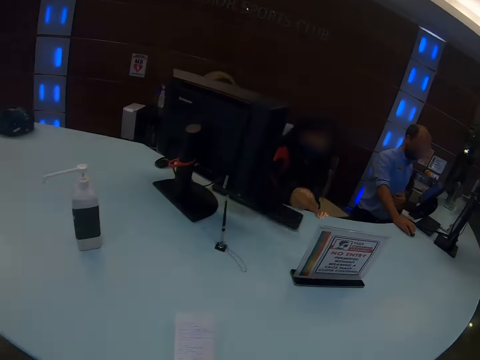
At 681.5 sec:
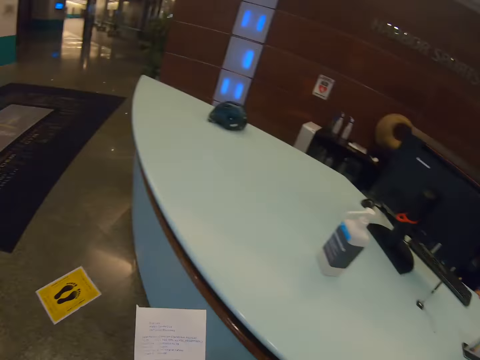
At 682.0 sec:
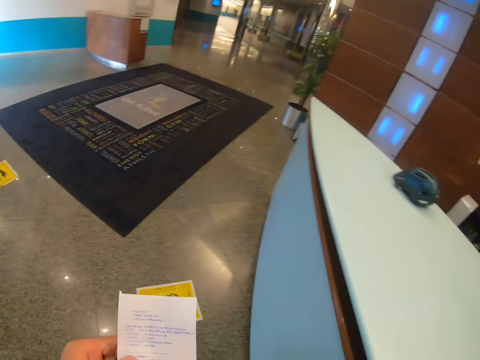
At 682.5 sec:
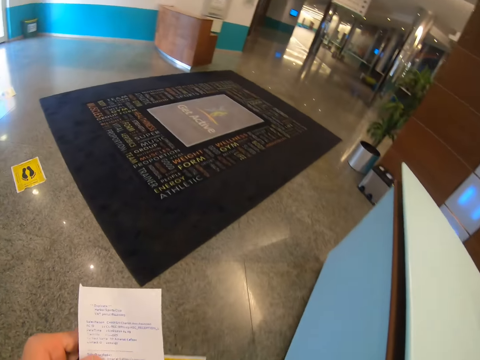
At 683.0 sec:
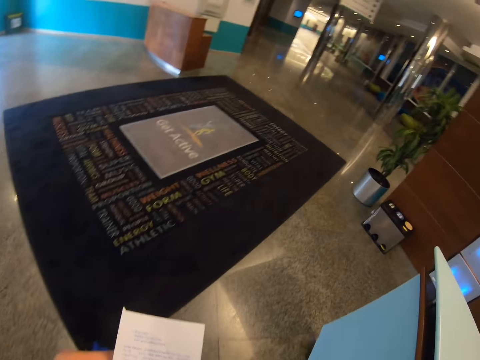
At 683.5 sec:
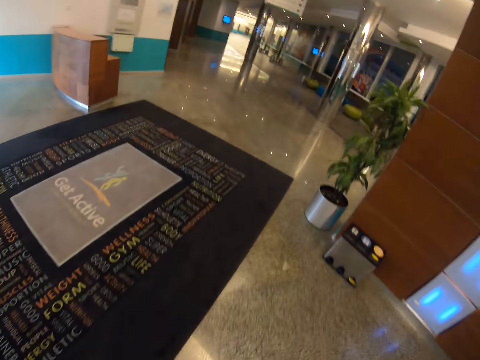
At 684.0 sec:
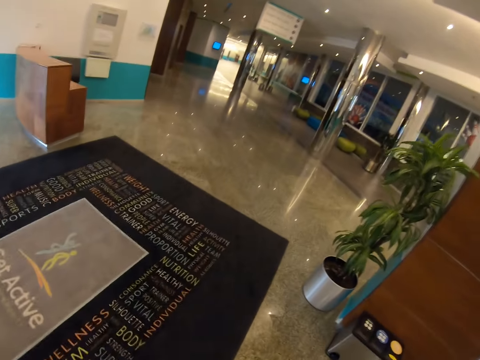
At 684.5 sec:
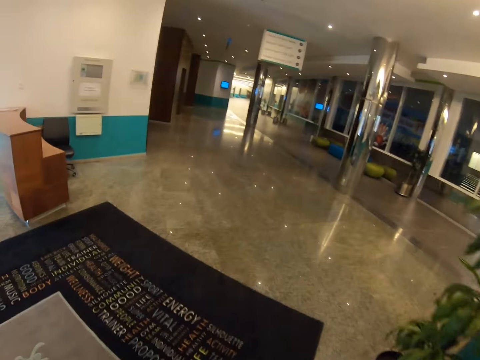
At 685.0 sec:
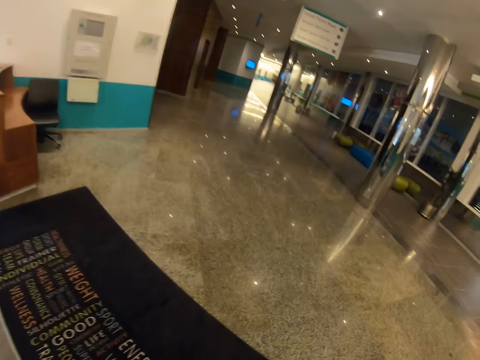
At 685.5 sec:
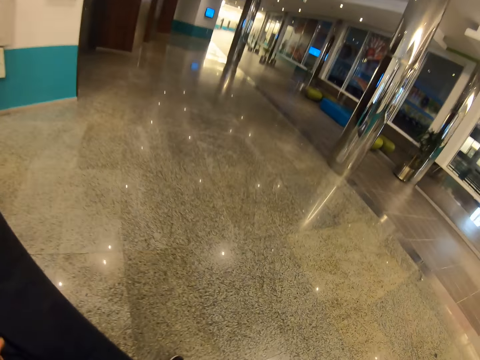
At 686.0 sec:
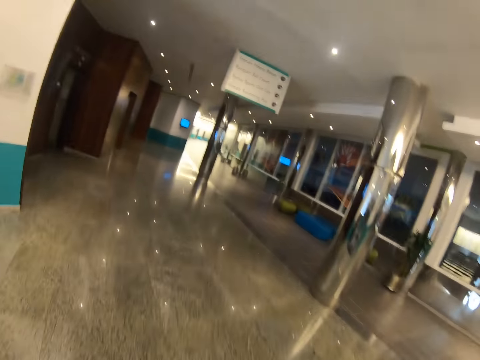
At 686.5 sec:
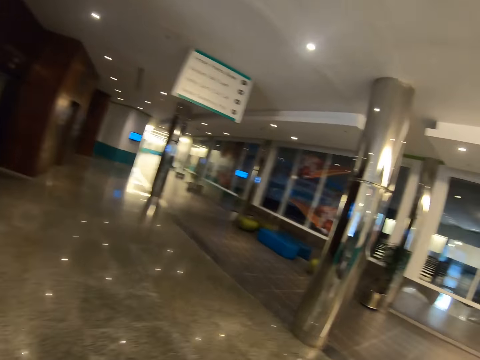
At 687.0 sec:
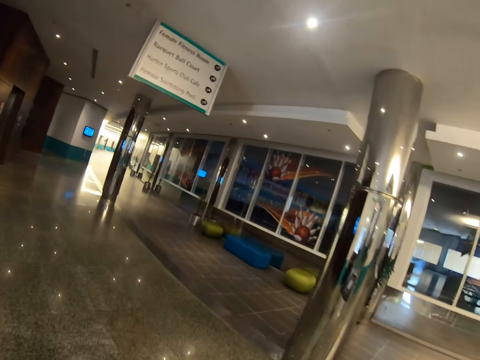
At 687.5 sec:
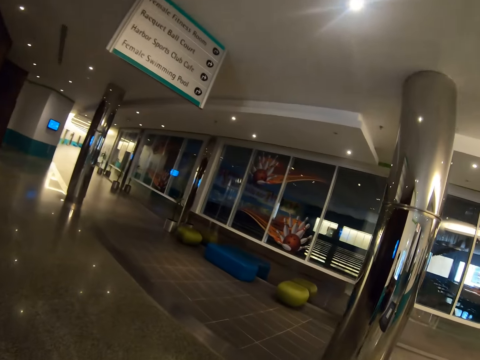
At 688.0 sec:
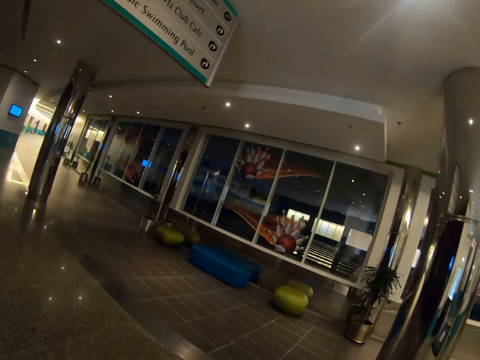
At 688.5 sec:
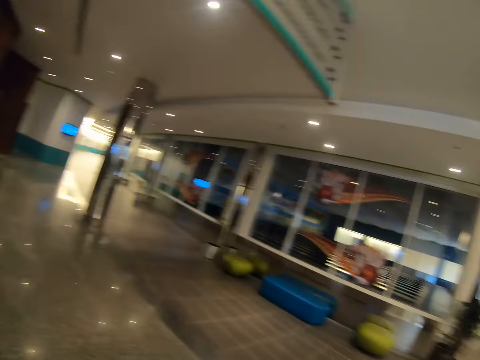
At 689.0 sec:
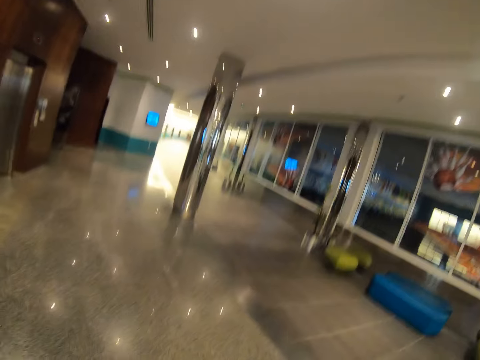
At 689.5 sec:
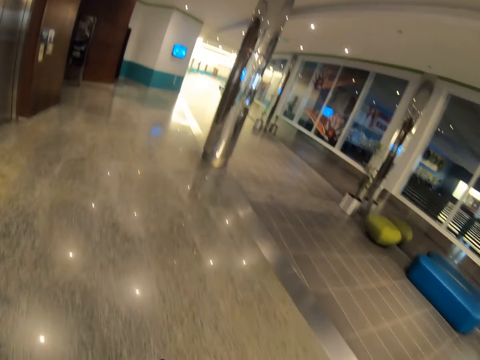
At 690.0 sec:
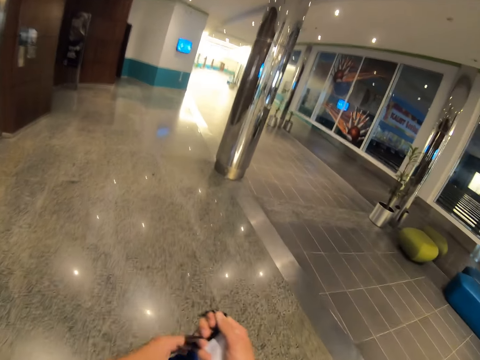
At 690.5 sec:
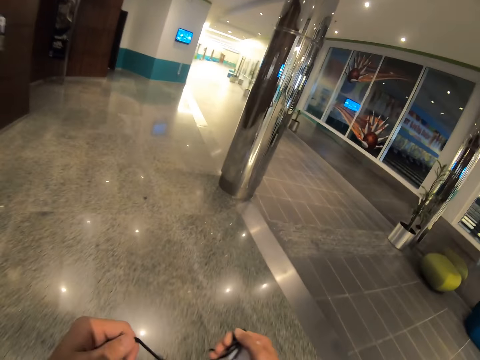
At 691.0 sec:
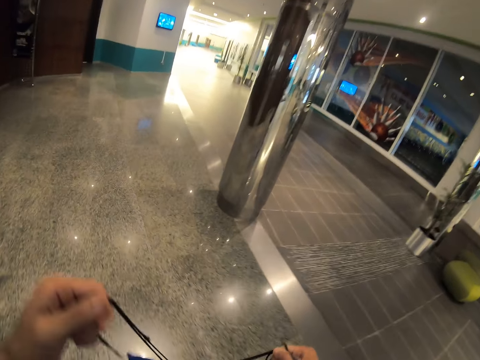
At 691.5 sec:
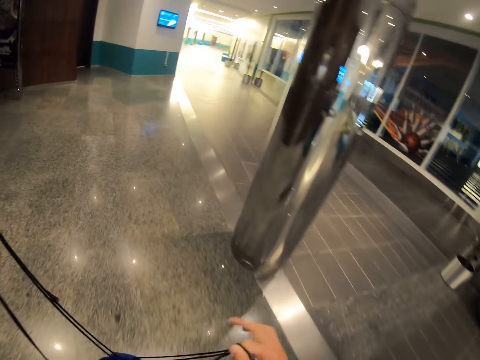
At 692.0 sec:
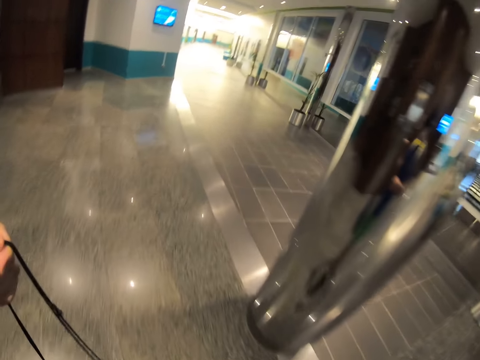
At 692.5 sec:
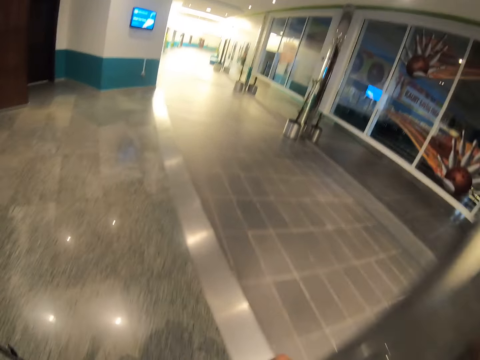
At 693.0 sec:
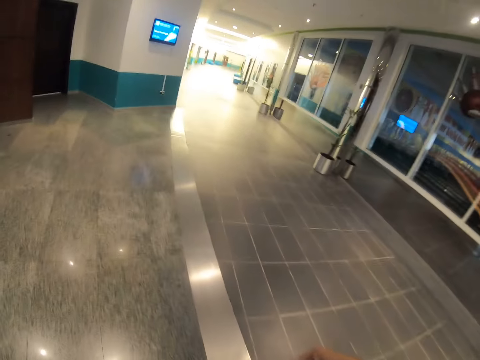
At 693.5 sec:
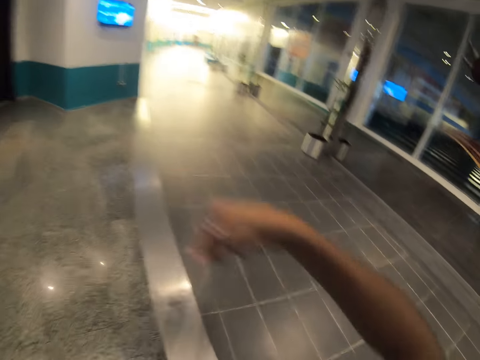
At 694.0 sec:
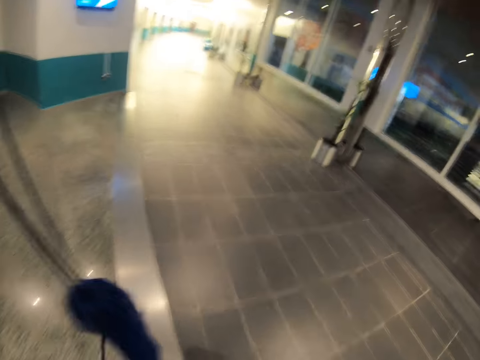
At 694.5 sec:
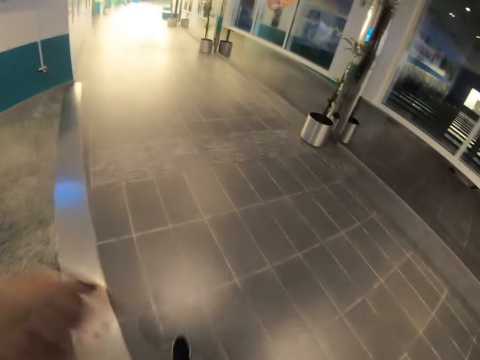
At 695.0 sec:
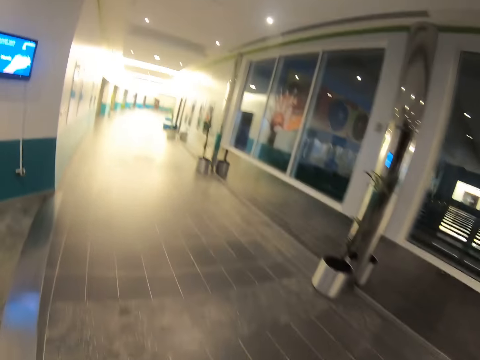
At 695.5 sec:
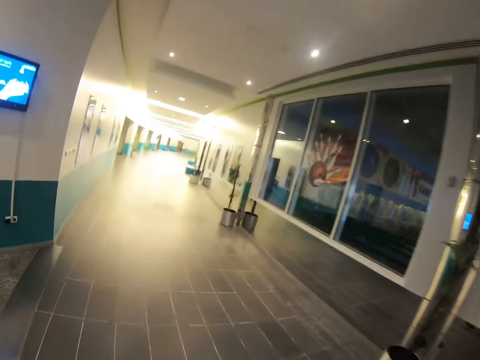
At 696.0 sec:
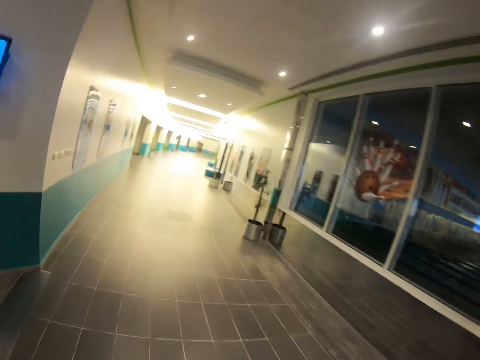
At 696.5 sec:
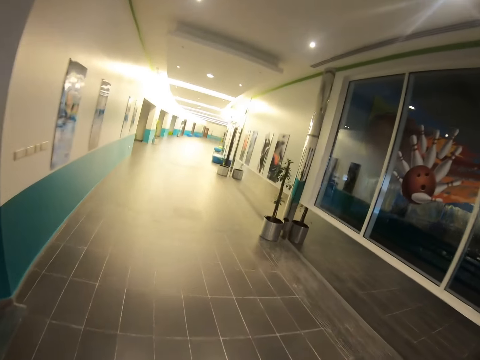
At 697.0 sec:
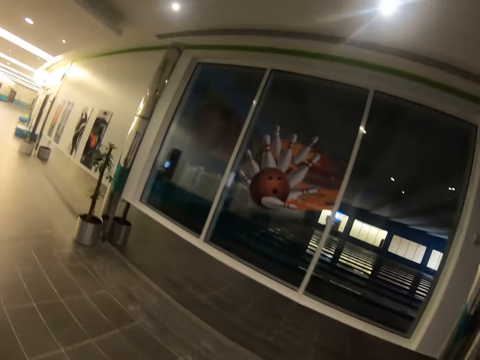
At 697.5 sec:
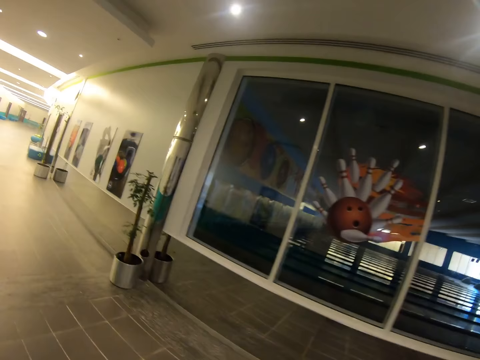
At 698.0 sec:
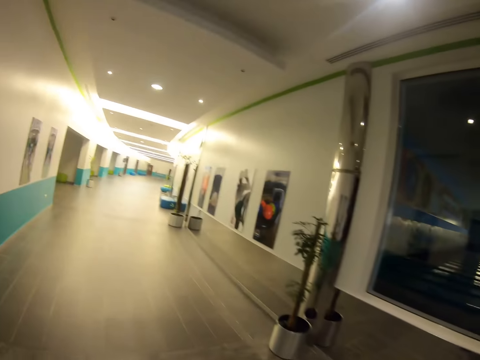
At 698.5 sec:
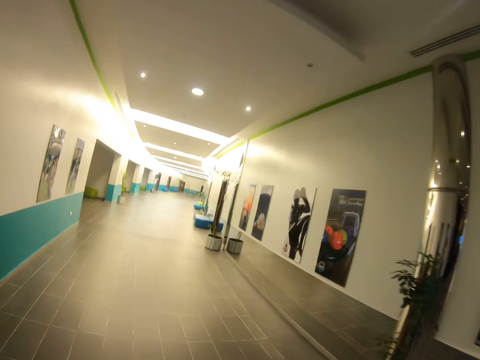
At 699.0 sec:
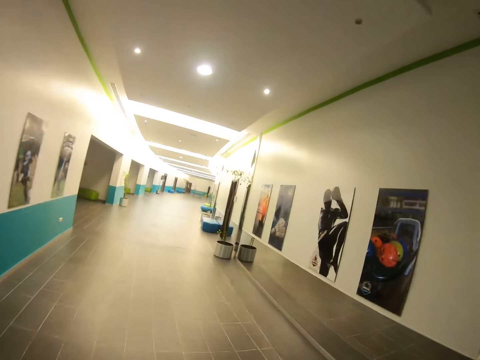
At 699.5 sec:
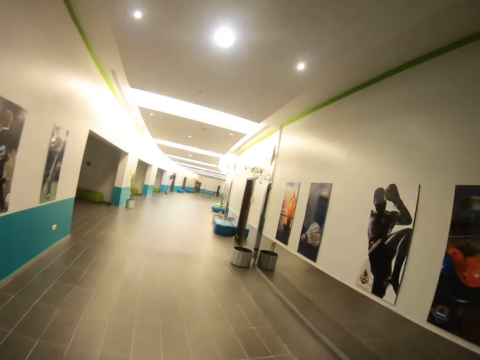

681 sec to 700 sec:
The camera wearer takes the receipt, walks around the room, and looks at the receipt. They walk around the building. They hold the bag. They carry the bag at the back. They put the bag on the back. They walk around the building.

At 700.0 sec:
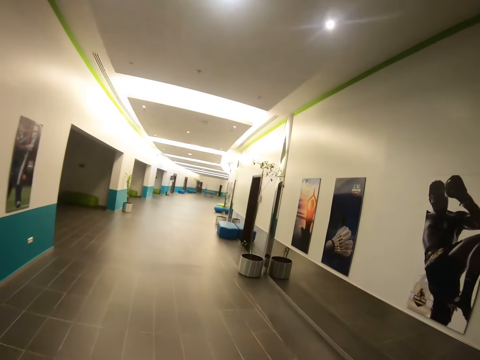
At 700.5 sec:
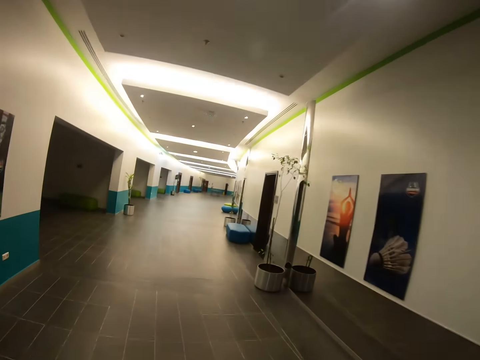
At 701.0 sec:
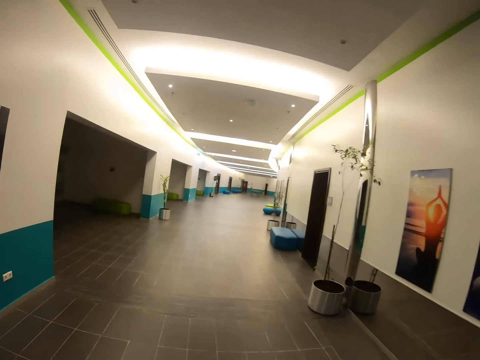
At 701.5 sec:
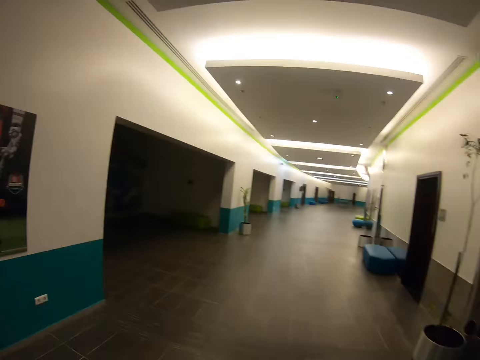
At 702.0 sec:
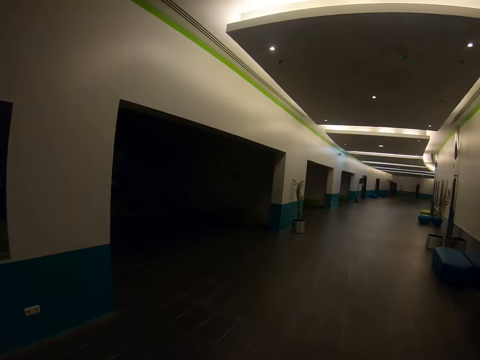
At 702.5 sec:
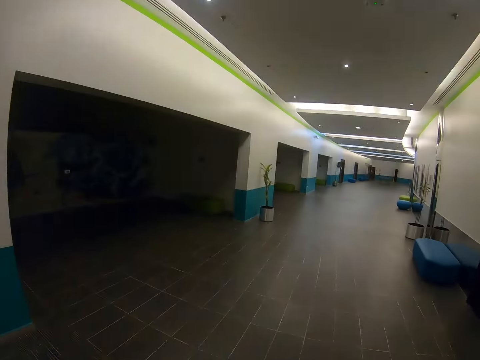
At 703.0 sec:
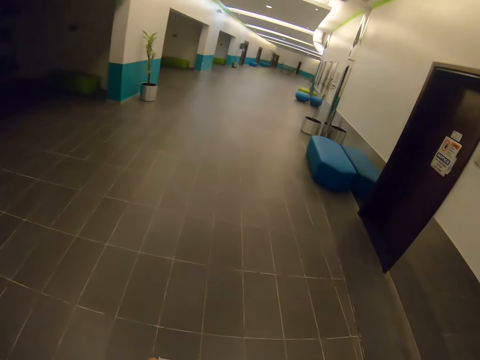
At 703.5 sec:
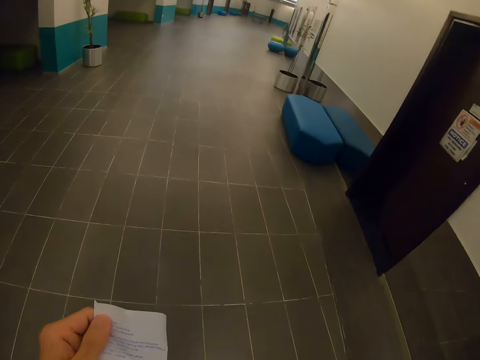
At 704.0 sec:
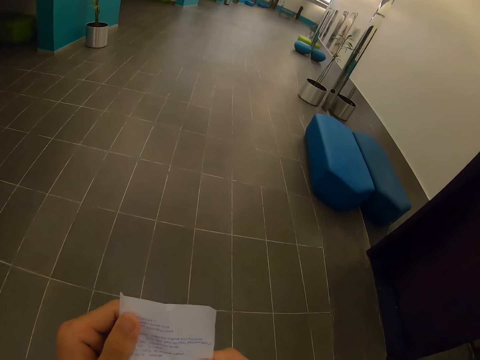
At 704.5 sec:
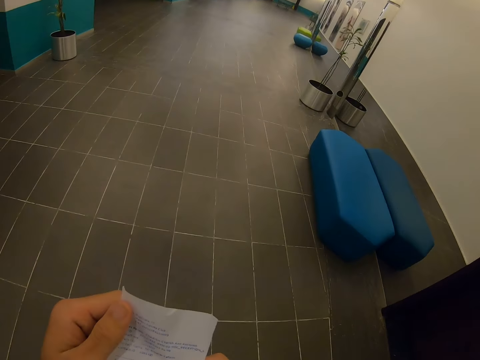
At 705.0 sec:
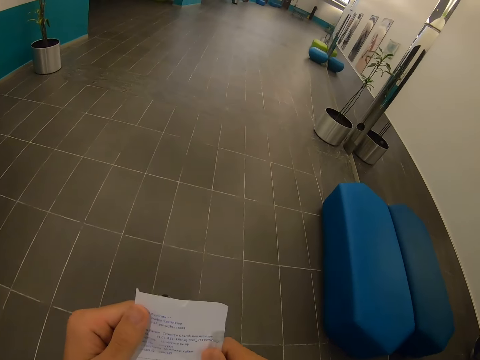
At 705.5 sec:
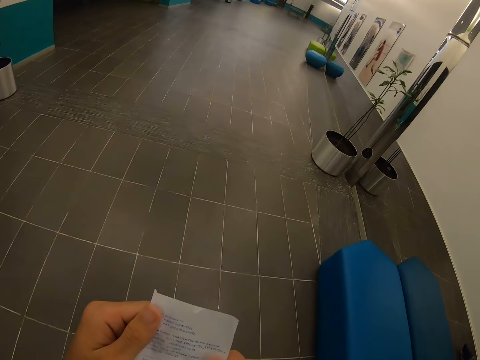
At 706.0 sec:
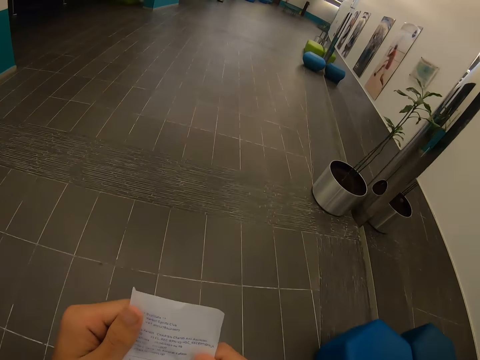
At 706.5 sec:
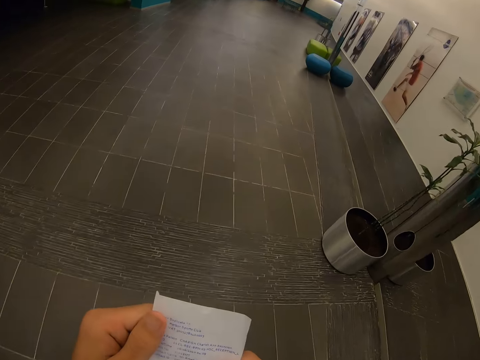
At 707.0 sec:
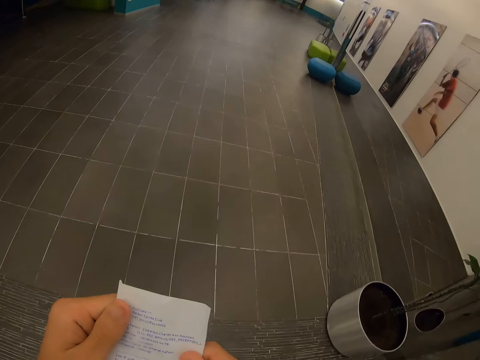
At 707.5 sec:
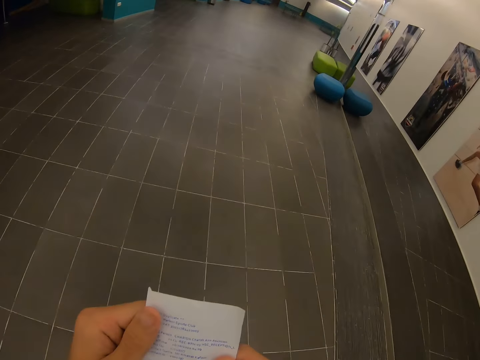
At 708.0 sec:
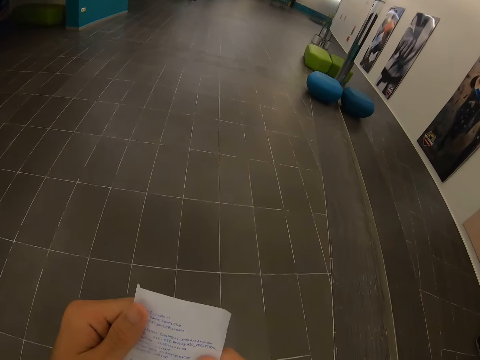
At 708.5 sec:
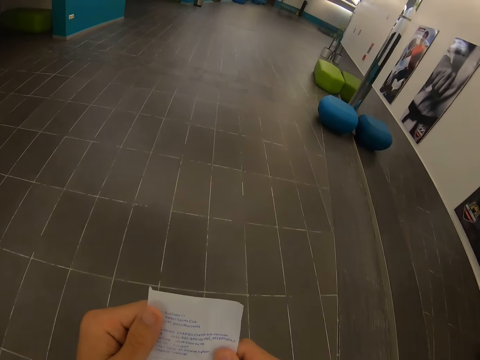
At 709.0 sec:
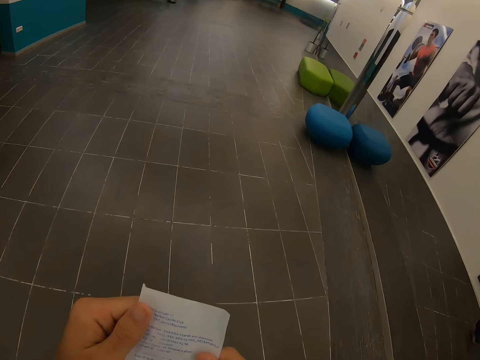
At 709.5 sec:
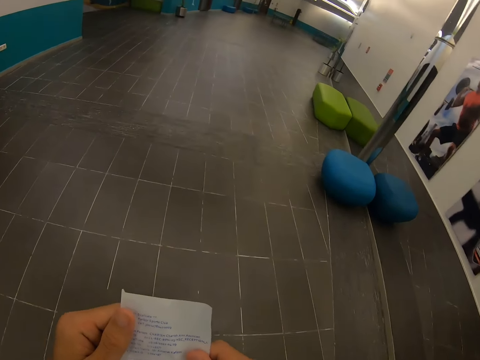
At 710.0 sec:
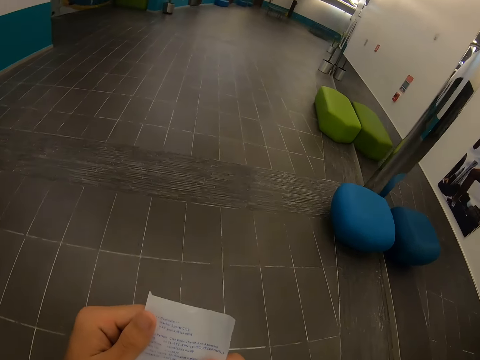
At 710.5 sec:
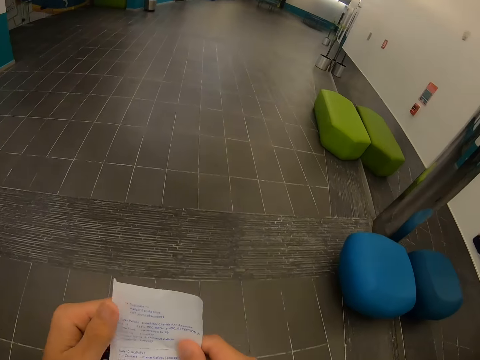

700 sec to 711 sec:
The camera wearer looks at the receipt.
